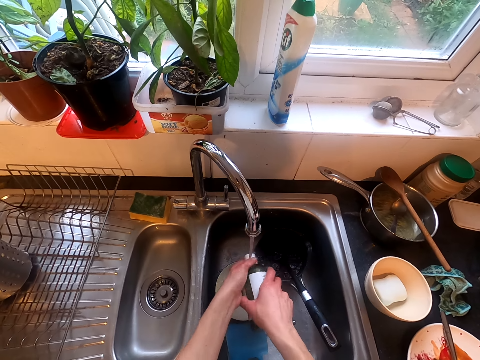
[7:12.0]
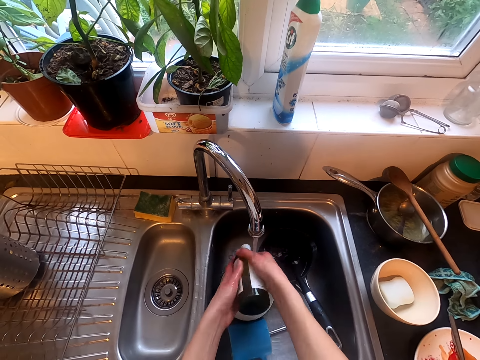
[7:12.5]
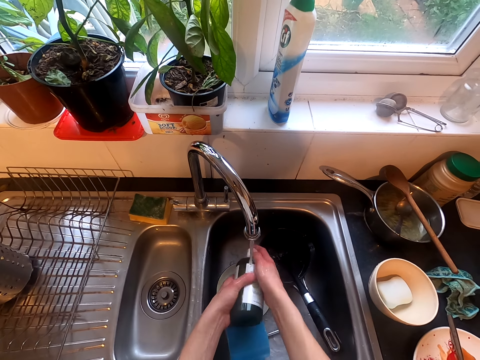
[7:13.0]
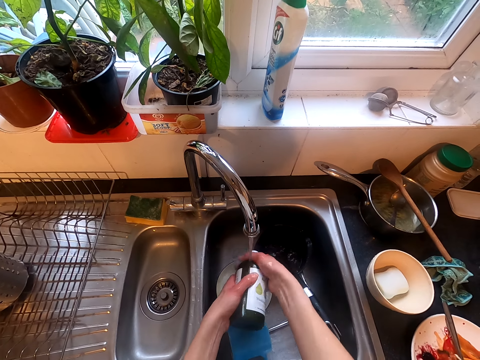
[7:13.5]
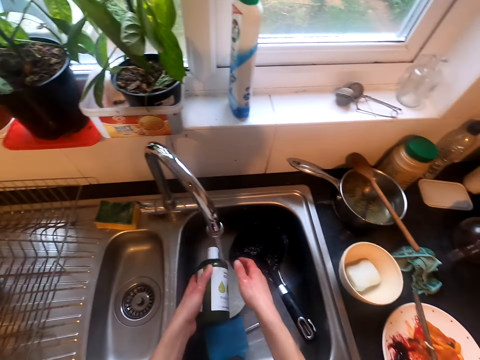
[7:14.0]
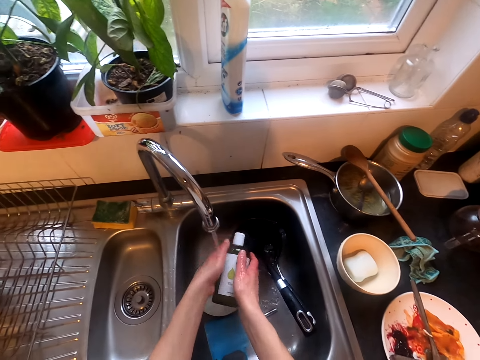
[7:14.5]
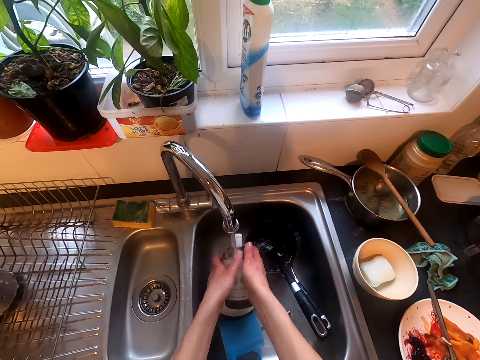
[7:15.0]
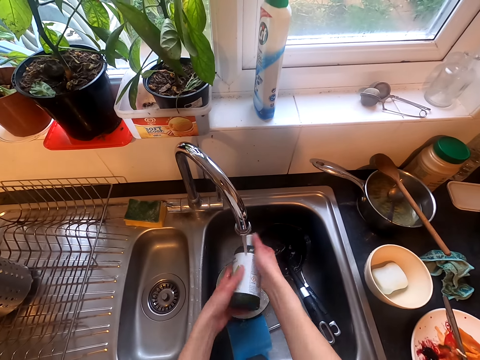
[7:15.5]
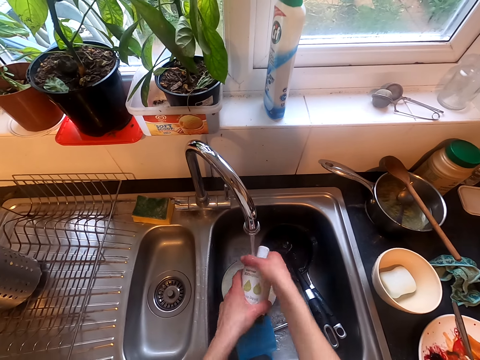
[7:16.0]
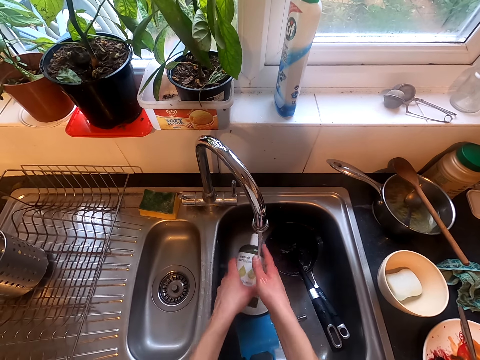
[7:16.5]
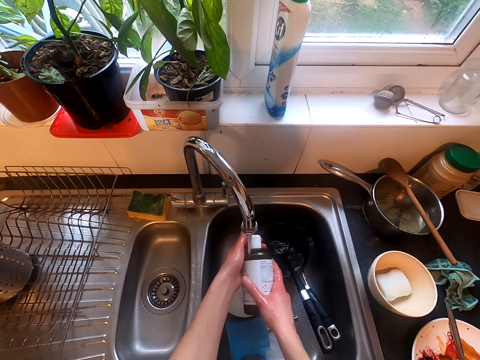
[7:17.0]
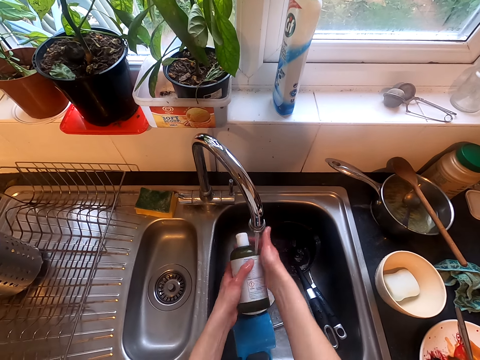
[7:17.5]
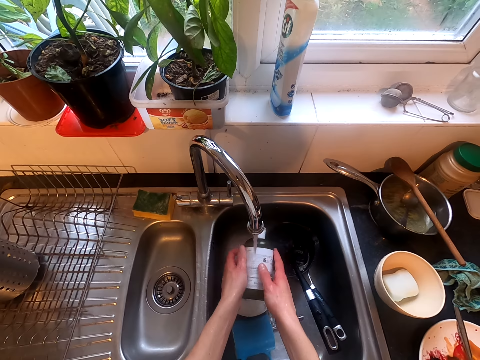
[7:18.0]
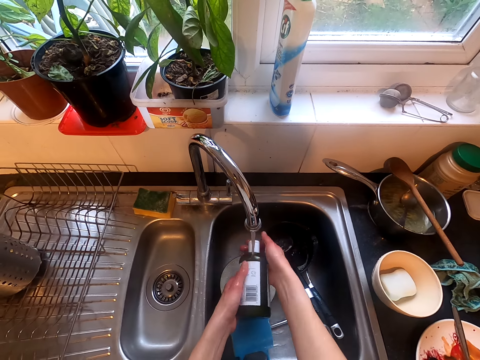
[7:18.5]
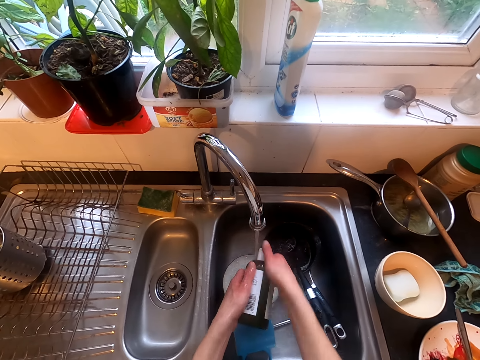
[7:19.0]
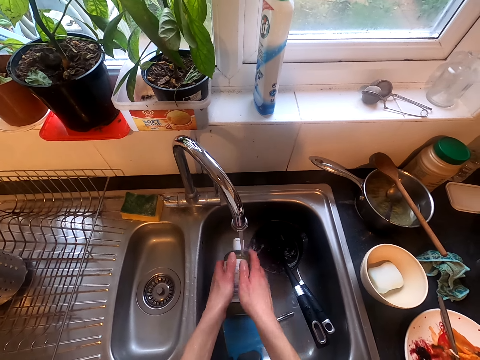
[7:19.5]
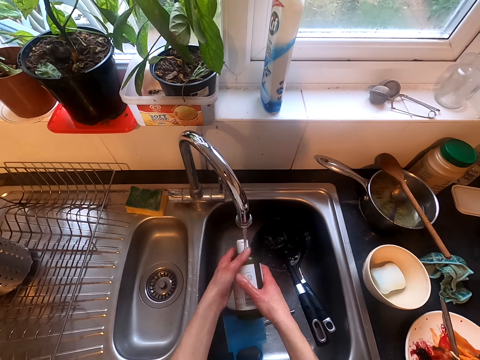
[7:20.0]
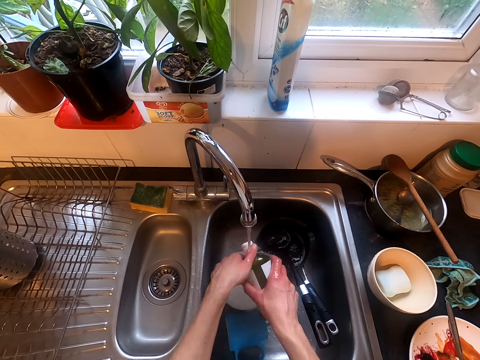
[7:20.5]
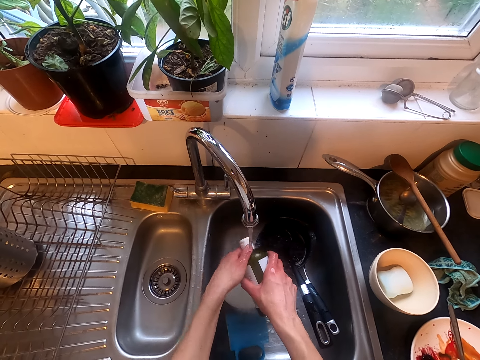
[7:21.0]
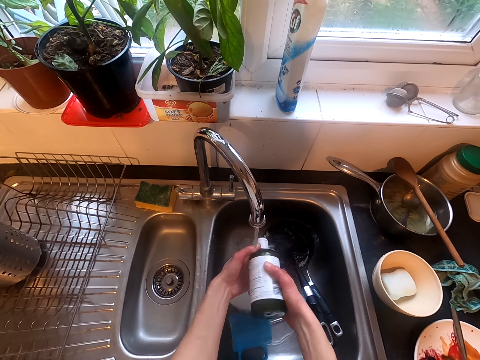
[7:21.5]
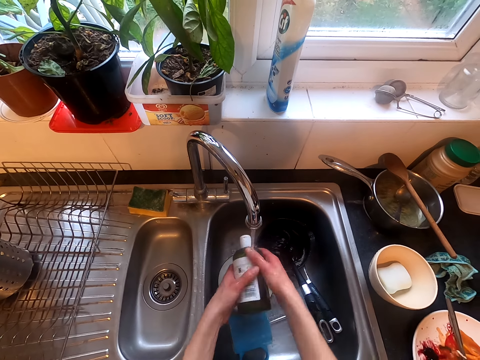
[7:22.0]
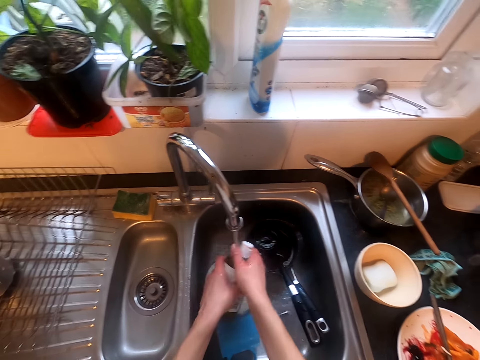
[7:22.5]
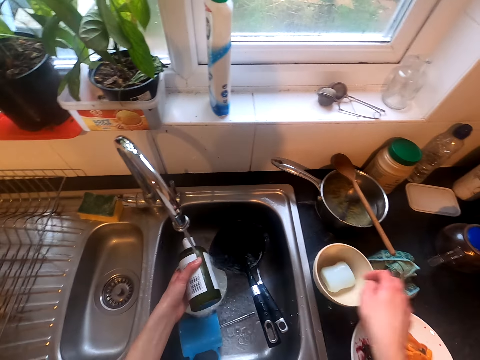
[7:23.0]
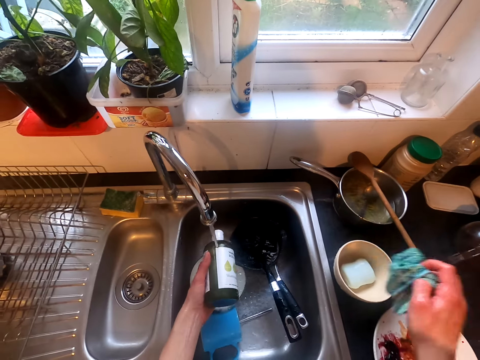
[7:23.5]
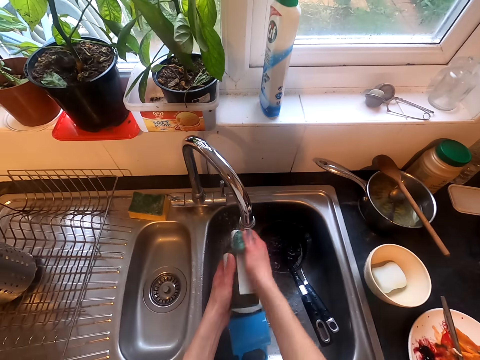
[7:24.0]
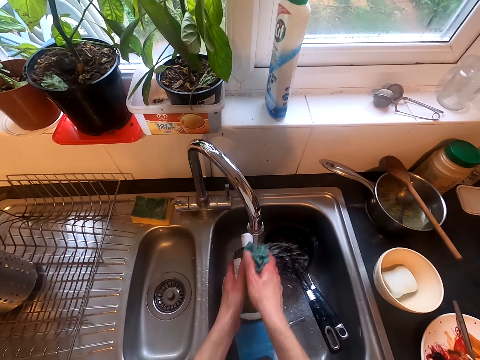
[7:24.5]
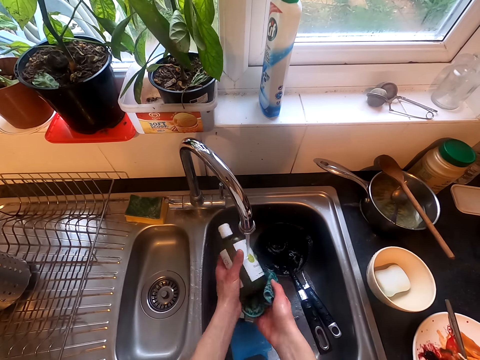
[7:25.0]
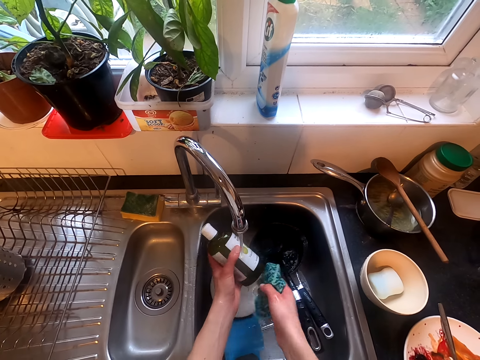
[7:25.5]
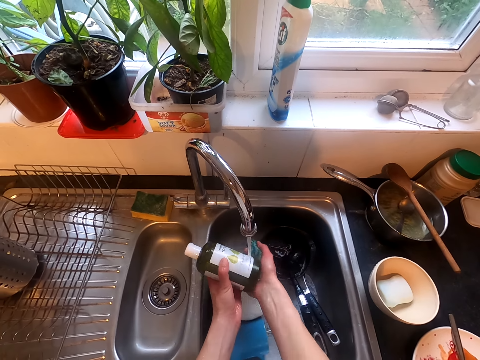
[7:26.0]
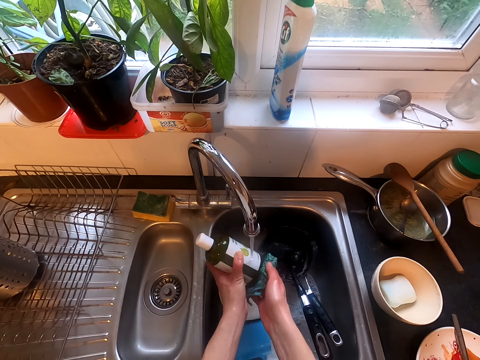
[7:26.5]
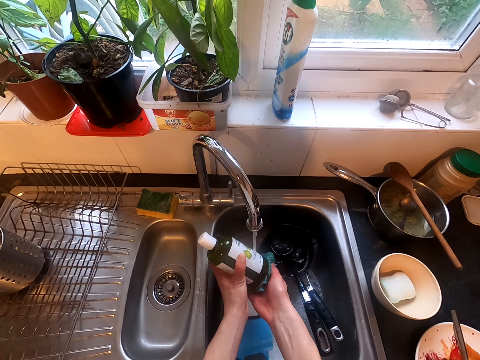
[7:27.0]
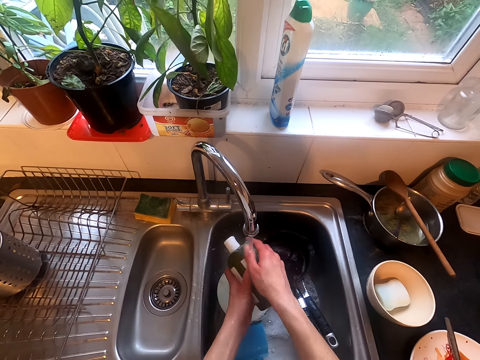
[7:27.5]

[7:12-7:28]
The camera wearer cleans the soap bottle. They clean the bottle with a towel.

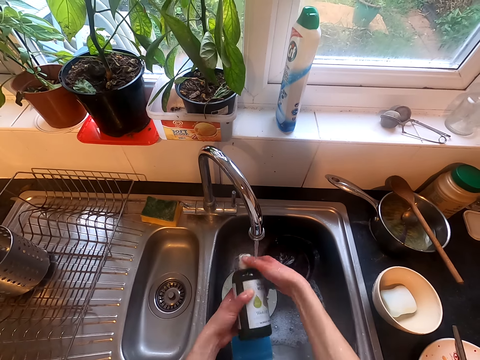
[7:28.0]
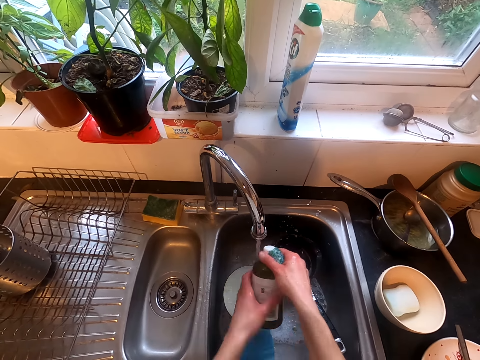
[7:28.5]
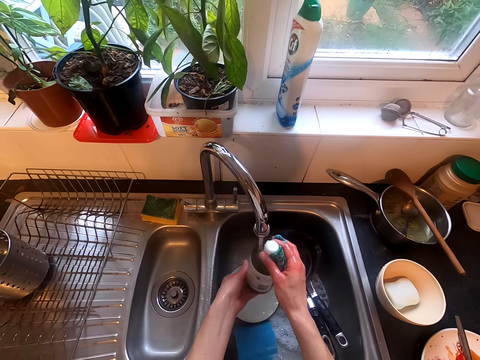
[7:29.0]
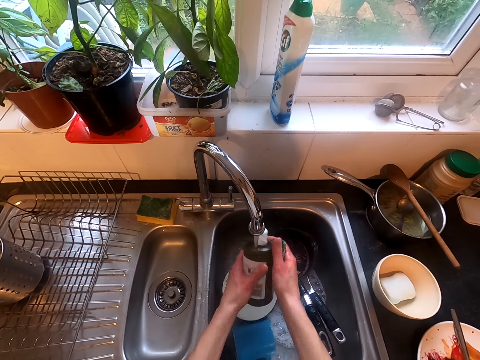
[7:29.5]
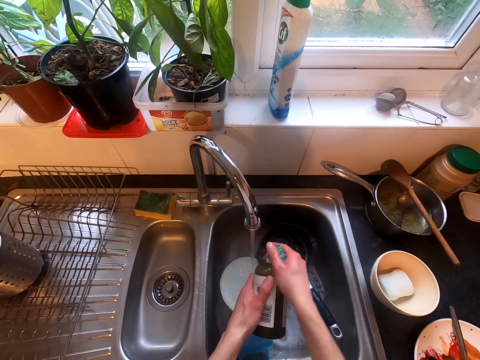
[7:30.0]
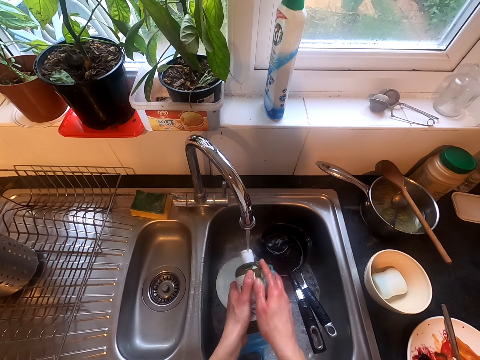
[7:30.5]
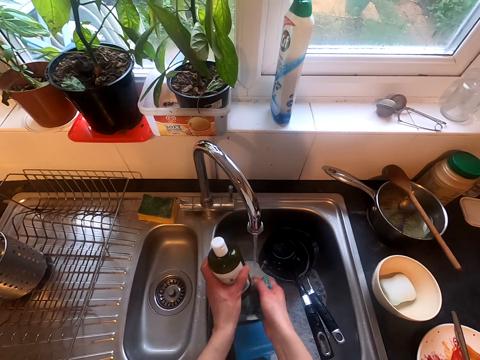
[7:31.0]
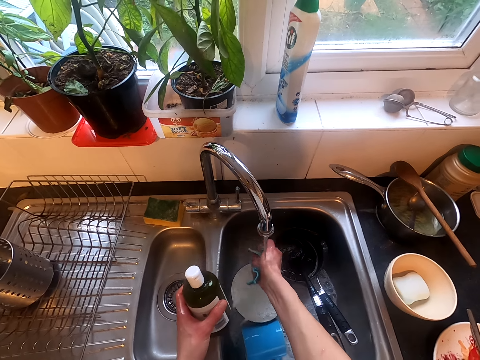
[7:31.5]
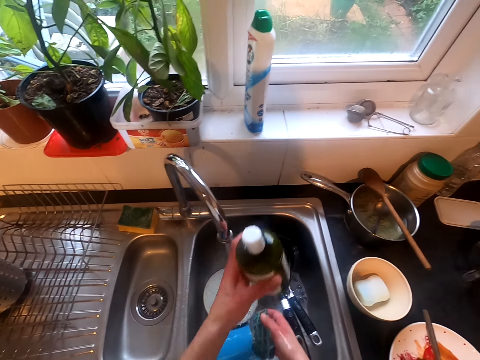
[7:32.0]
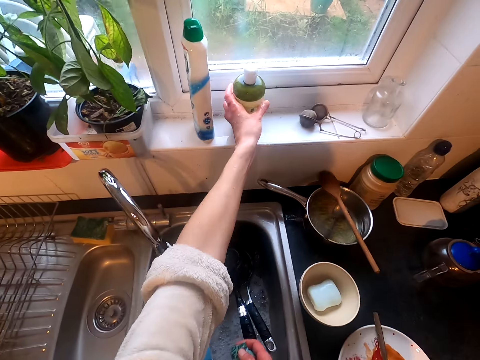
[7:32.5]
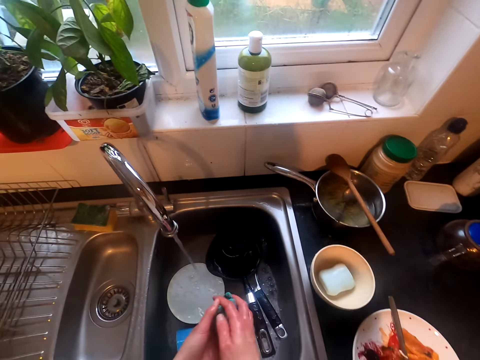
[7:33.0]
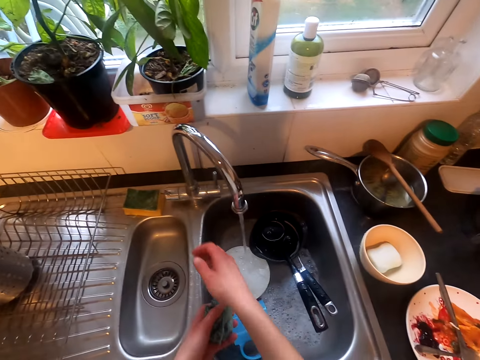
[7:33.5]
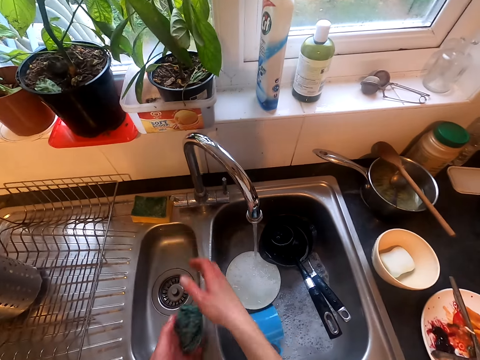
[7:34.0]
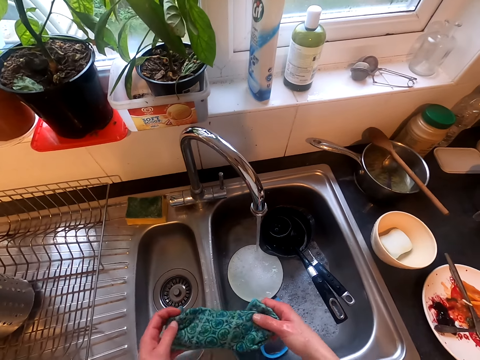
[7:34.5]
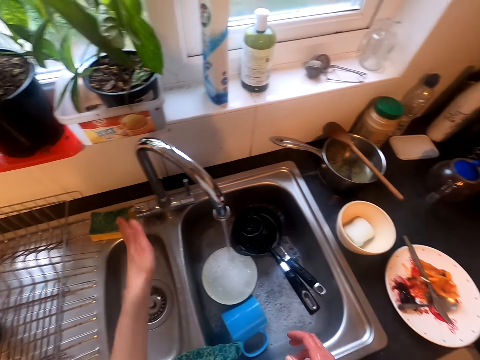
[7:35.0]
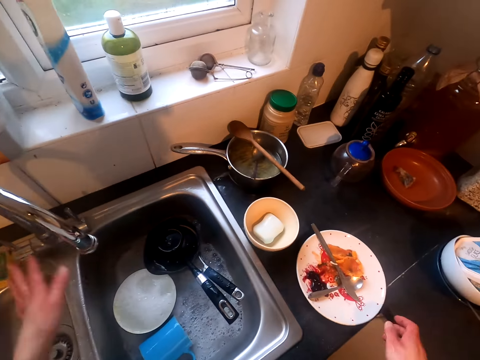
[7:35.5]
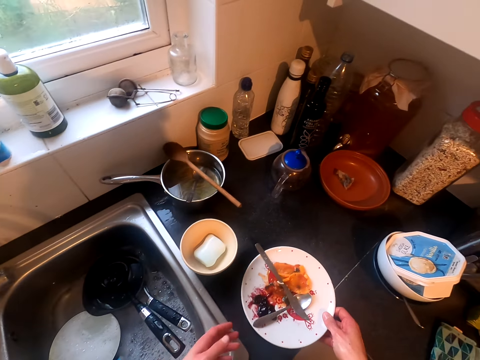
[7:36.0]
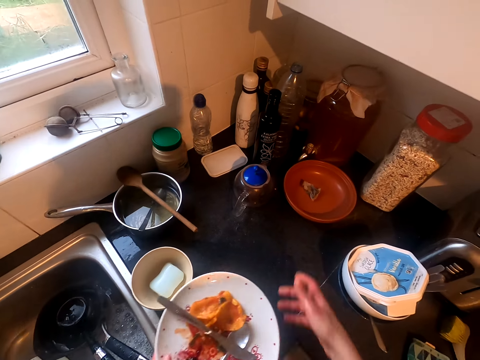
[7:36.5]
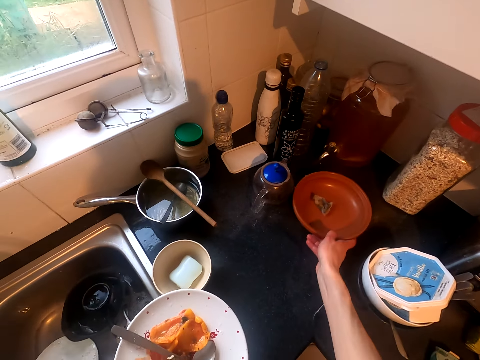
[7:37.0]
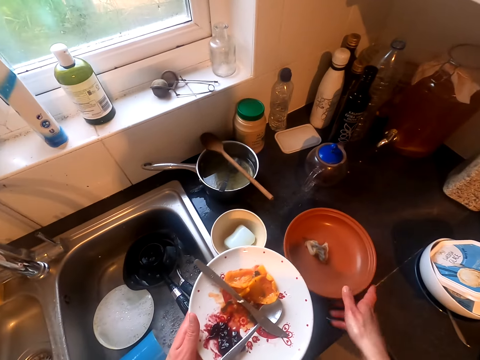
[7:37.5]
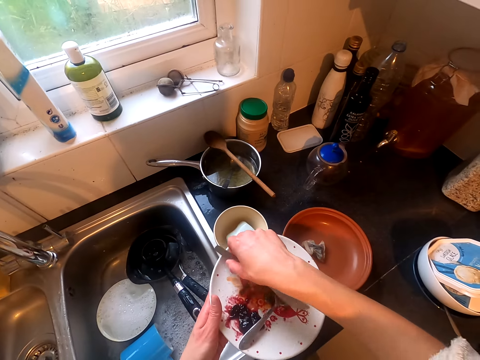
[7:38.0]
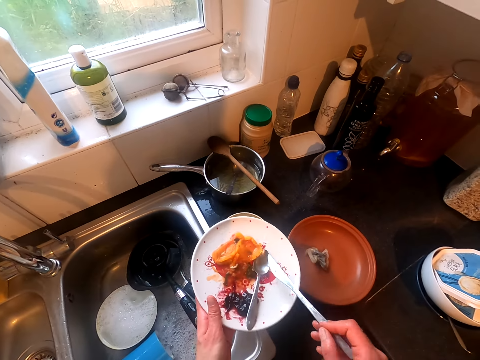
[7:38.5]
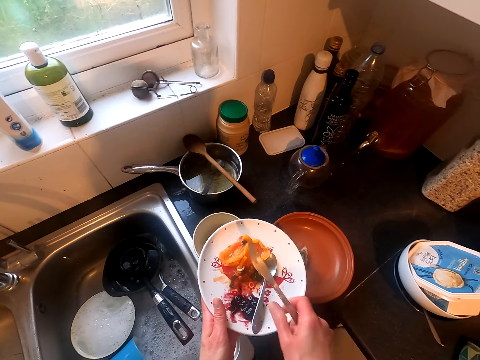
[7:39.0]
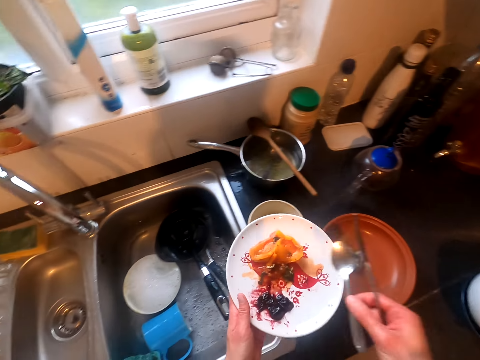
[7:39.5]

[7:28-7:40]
The camera wearer puts back the dish washing liquid on the window stool. They drop the towel. They close the tap. They take a plate. They pull another plate.
